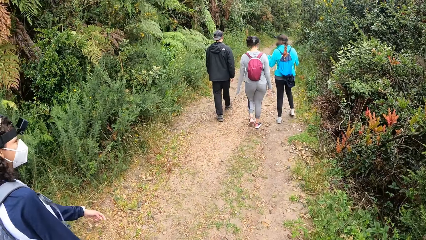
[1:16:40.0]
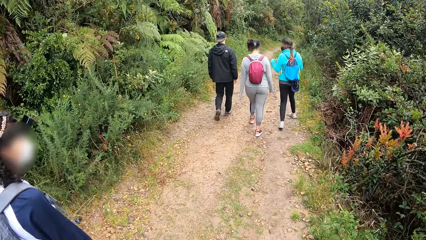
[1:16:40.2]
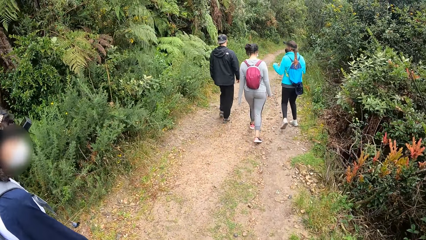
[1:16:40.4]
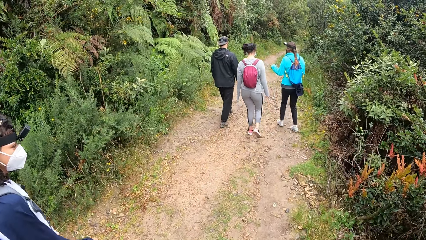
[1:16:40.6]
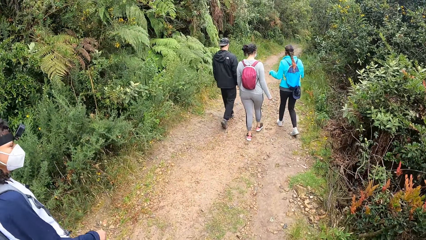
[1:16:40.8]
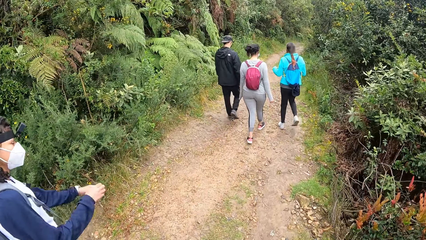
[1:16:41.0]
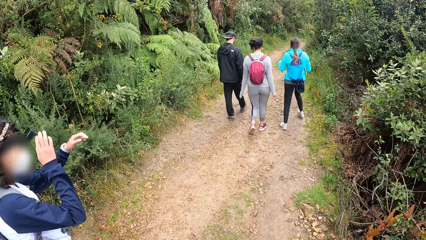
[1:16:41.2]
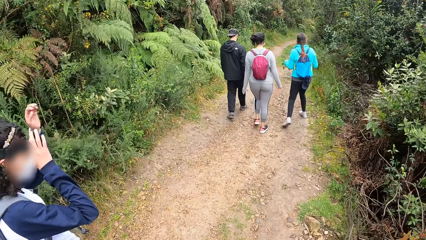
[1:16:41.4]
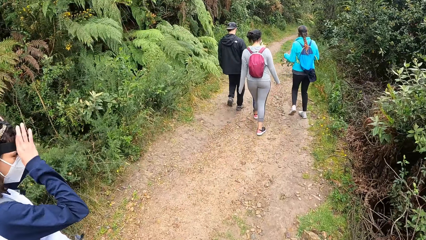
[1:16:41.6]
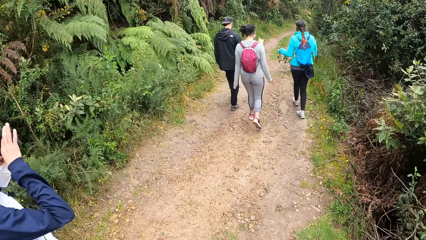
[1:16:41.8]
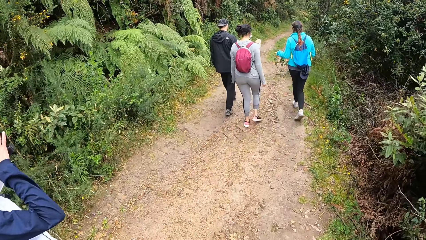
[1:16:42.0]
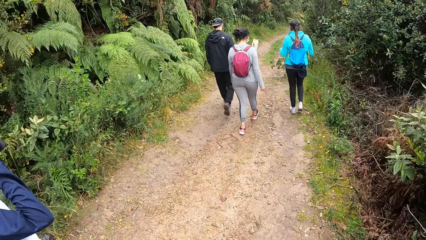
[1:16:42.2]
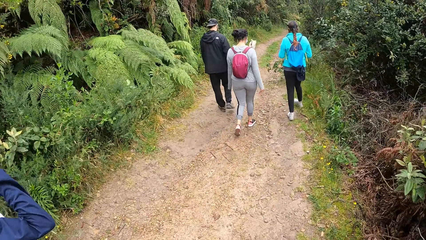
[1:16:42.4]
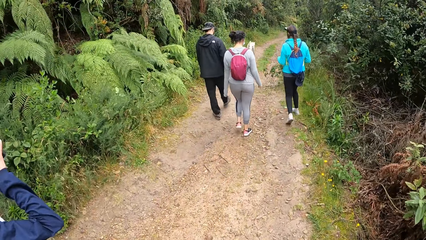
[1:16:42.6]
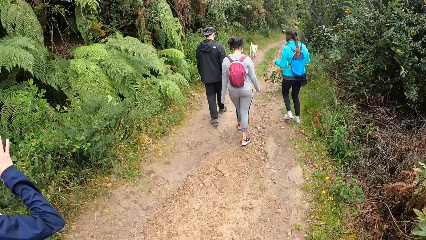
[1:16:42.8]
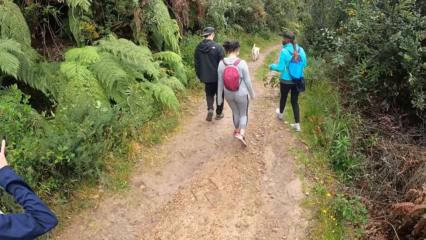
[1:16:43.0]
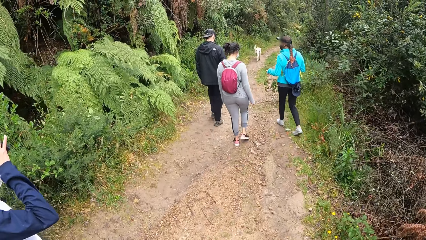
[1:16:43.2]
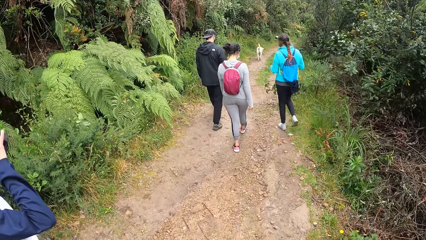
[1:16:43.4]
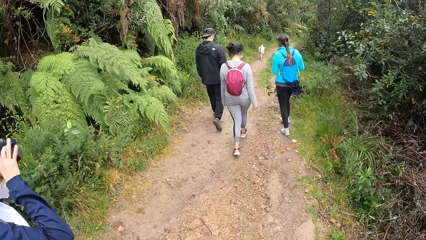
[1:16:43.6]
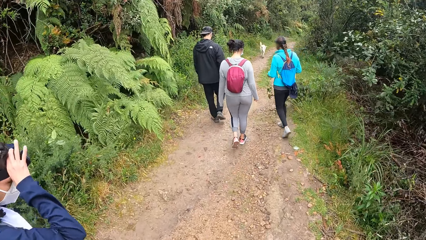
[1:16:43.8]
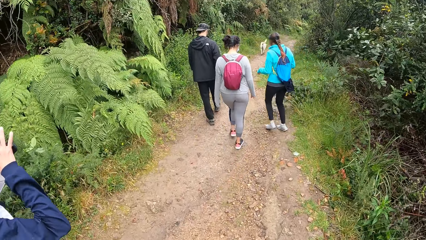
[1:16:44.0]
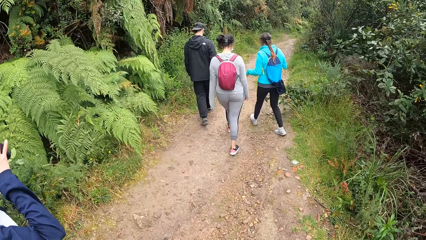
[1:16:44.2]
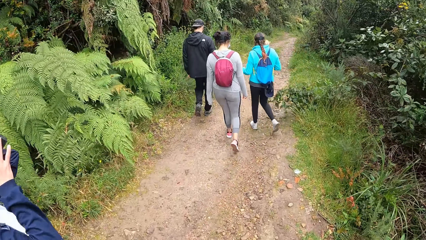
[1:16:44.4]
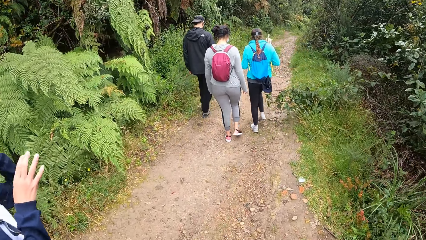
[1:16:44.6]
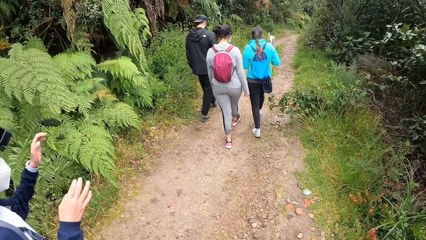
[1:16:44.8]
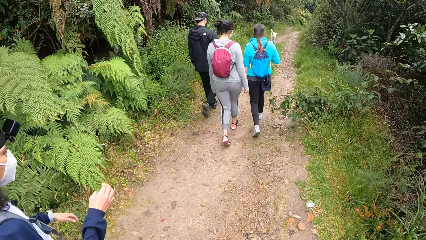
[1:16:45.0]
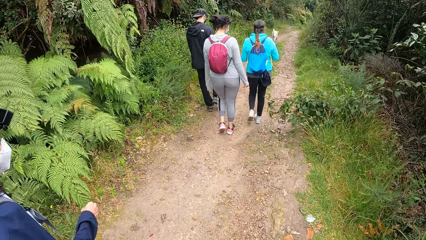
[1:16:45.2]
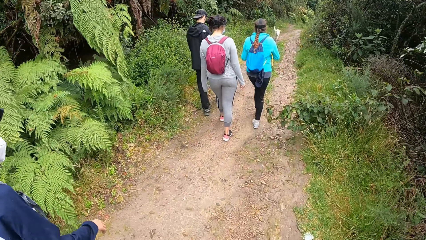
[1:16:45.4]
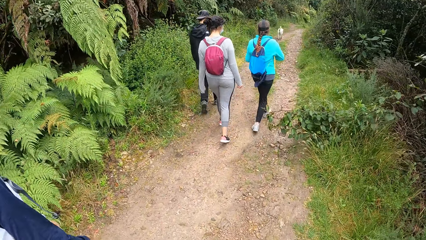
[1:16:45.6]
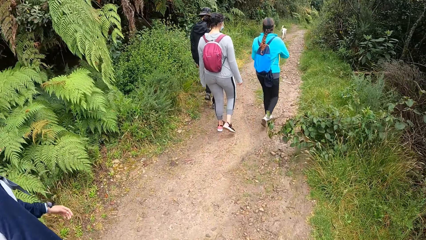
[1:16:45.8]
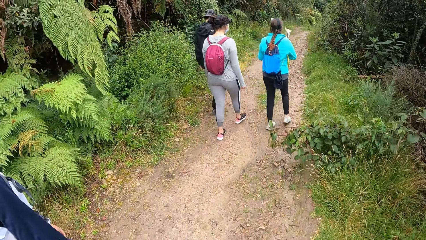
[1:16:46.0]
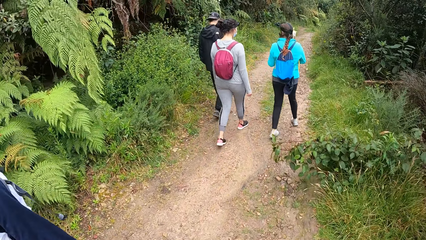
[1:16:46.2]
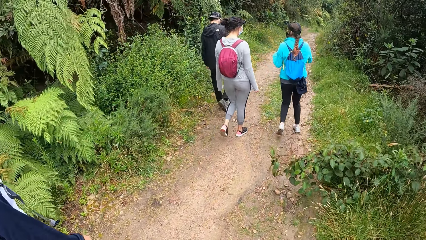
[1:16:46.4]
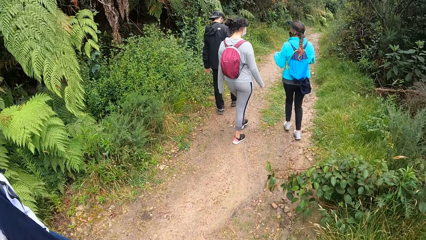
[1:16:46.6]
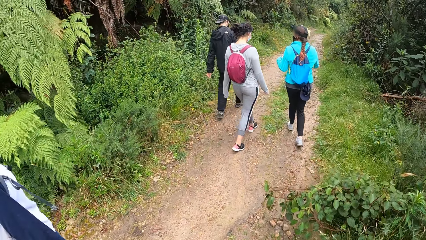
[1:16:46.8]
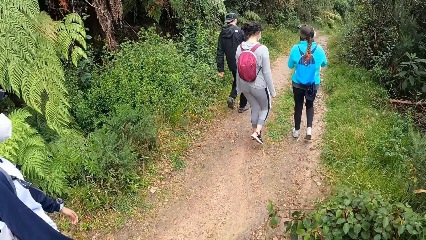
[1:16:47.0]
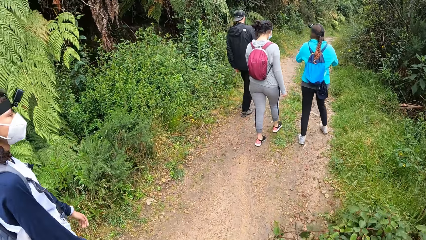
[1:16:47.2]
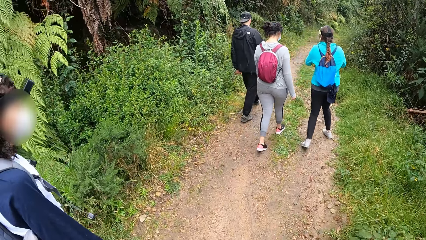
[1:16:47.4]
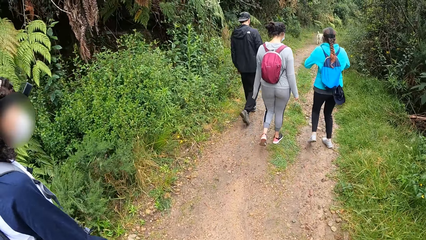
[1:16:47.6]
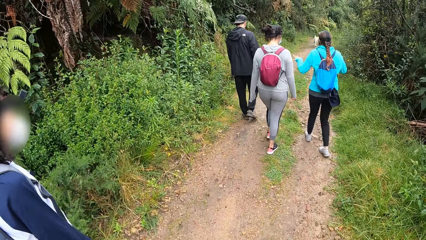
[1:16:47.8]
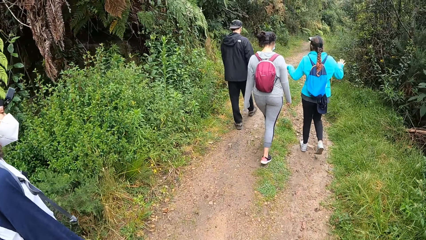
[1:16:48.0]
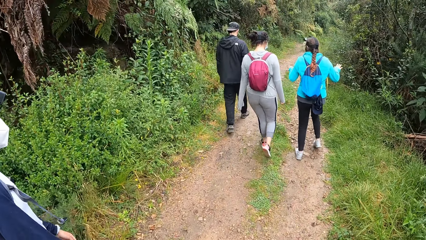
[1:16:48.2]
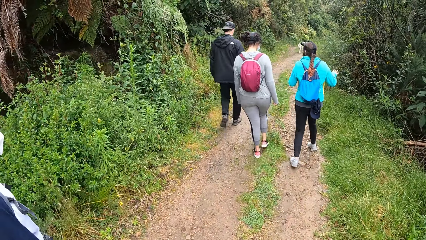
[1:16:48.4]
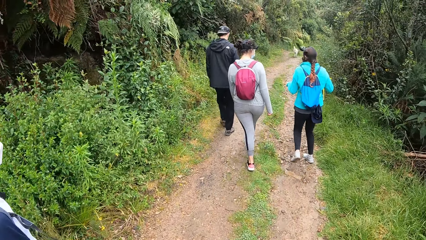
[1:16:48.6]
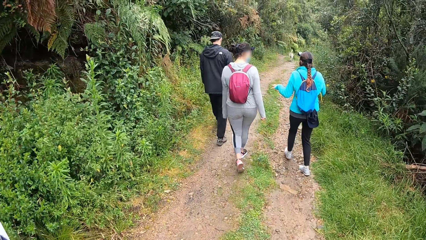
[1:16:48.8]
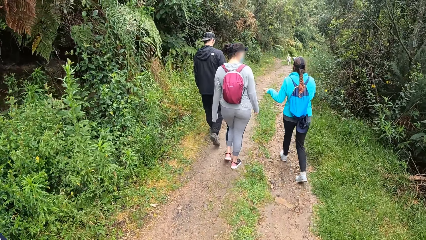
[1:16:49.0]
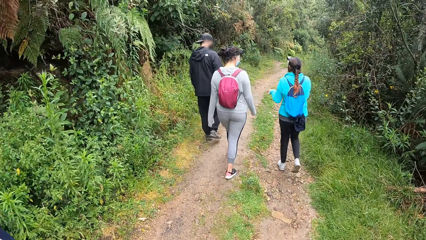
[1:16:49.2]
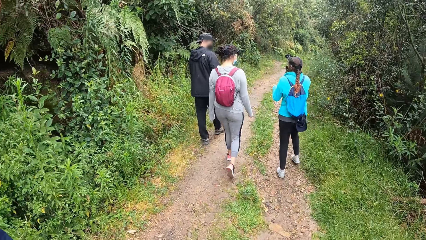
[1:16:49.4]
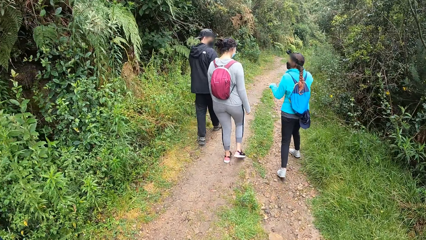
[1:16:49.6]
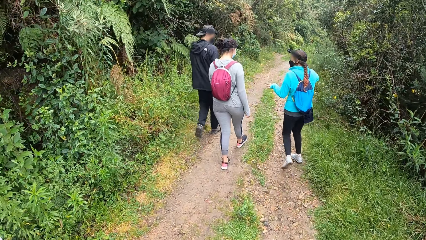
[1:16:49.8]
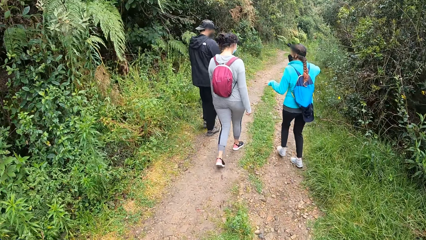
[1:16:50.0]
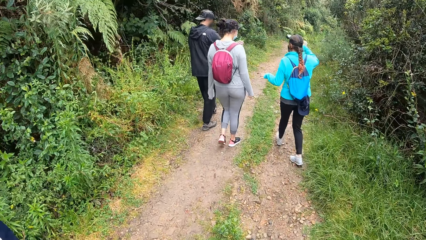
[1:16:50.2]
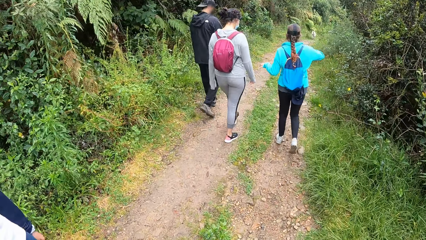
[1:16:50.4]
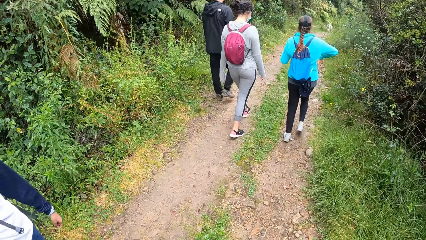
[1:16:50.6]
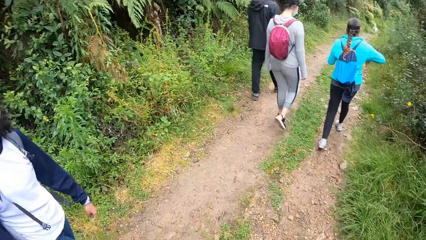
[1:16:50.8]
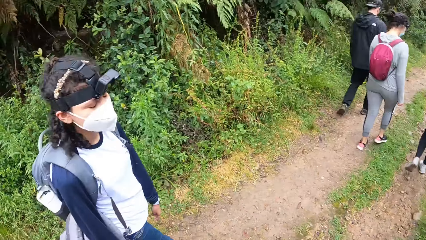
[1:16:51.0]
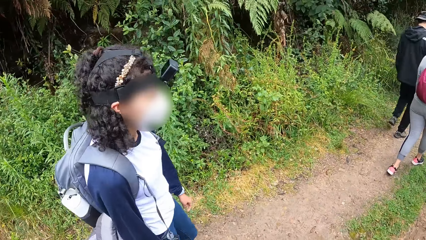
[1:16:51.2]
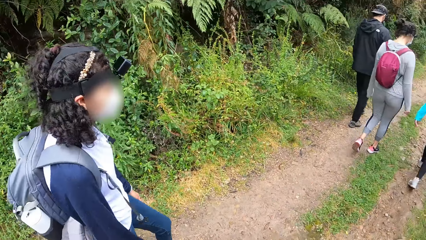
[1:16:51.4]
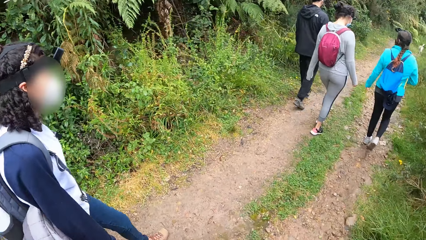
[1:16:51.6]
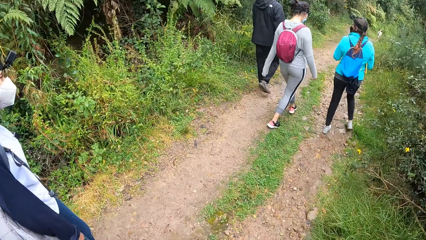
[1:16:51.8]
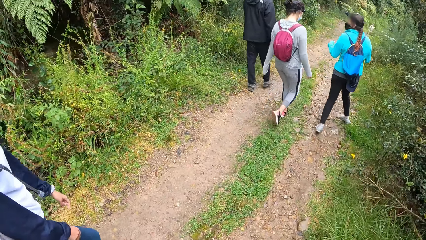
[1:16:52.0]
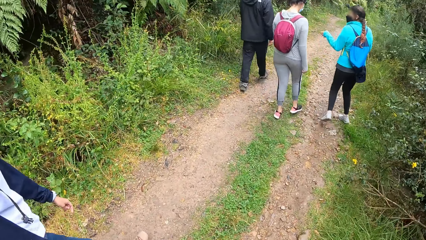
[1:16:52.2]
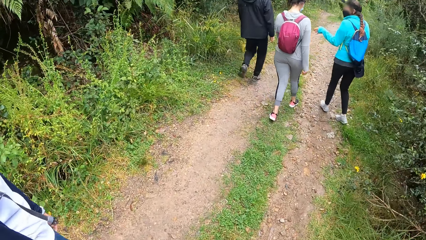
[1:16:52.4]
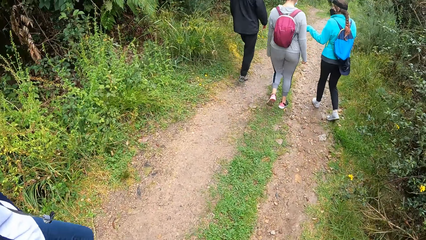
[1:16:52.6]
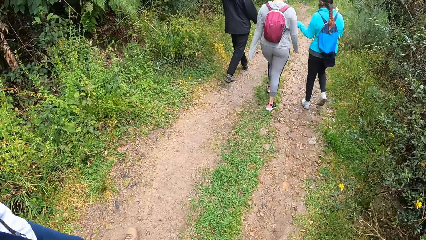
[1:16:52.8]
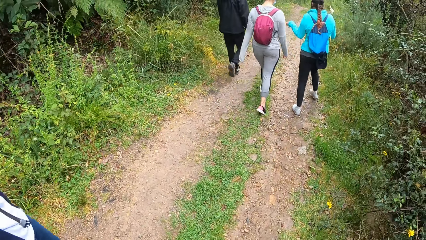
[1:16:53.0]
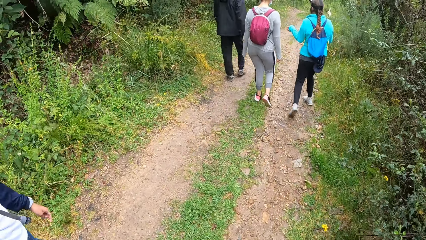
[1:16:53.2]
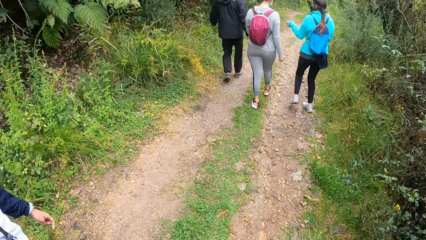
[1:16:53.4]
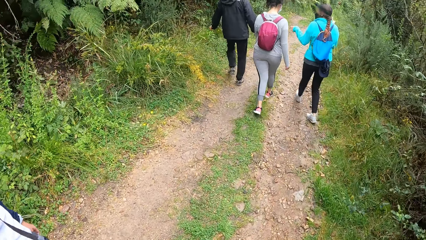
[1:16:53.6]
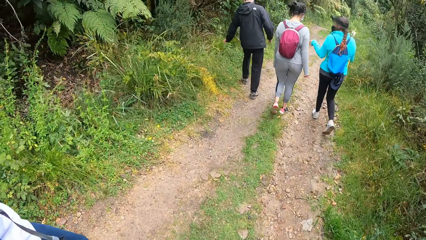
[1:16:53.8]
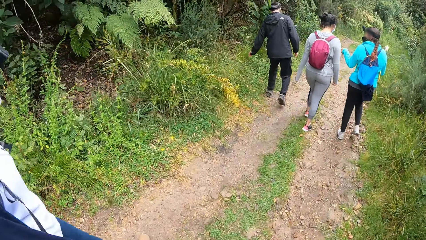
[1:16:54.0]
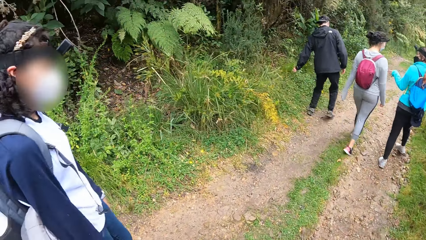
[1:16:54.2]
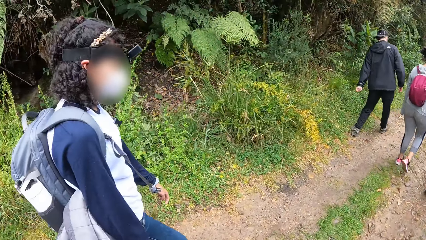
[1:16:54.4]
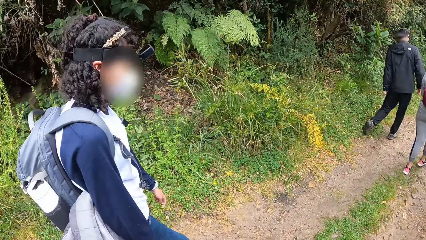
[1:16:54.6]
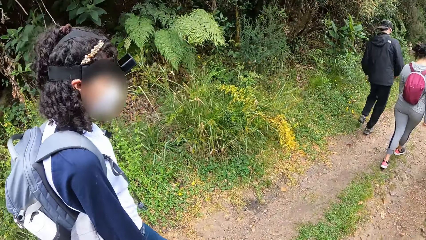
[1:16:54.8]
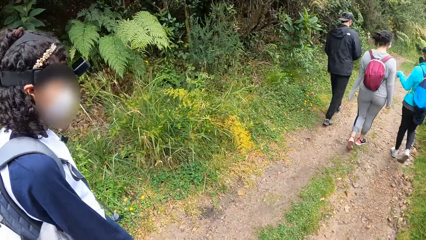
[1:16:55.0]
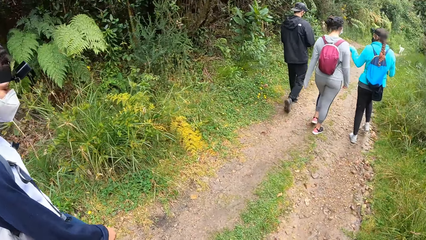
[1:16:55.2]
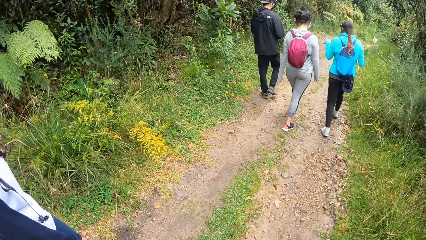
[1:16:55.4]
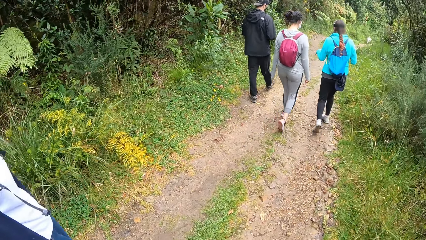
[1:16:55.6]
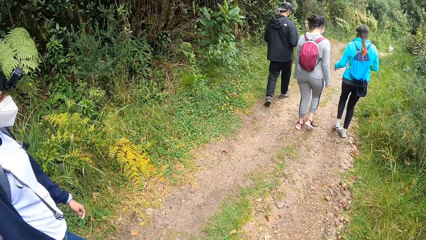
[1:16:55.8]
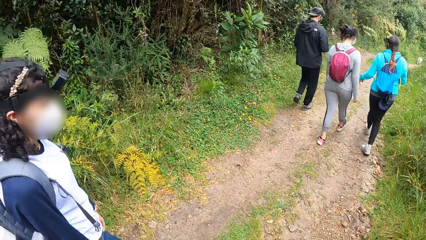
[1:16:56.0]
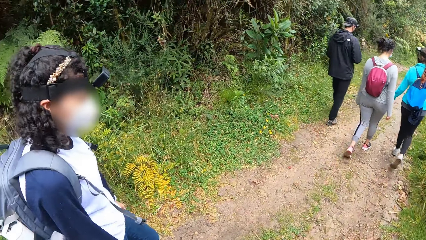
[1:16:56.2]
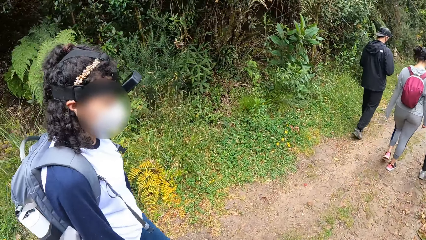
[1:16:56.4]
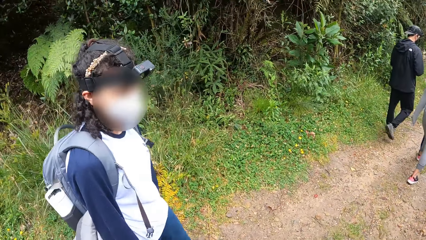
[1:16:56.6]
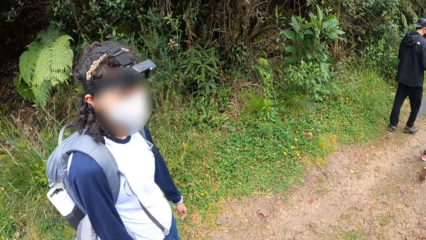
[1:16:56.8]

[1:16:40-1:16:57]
The woman touches her camera with both hands. A man touches a plant with his left hand.
